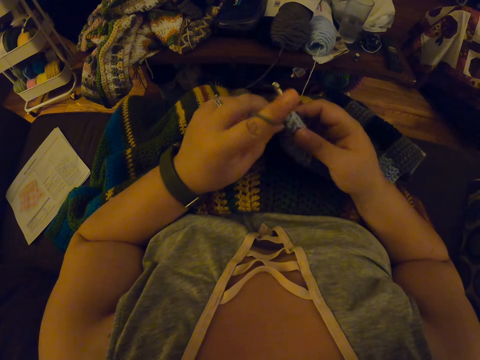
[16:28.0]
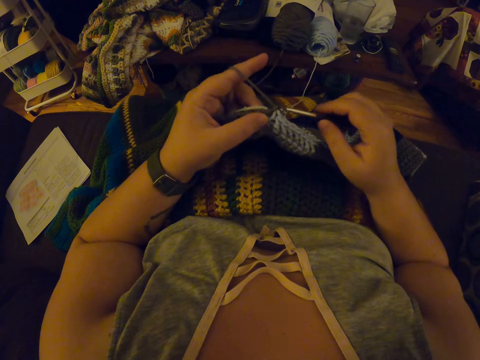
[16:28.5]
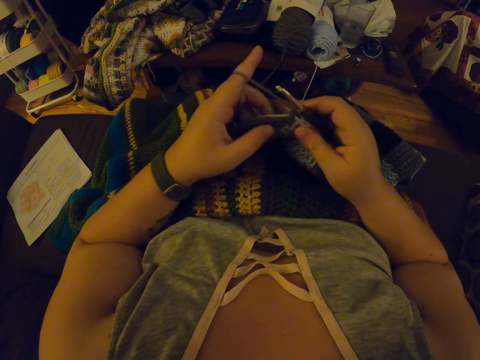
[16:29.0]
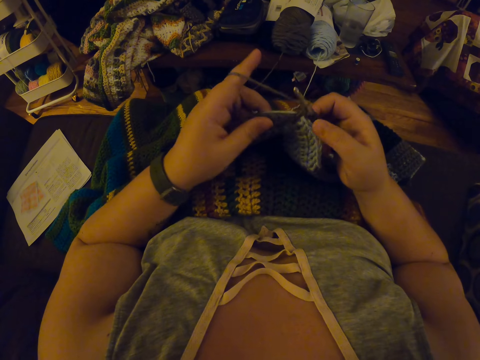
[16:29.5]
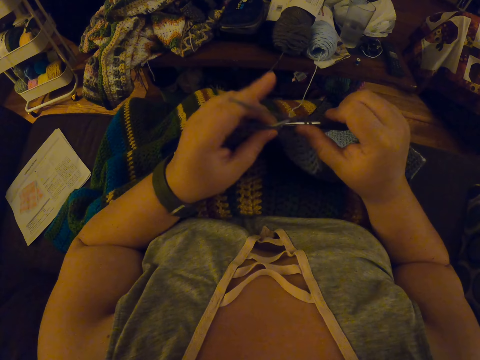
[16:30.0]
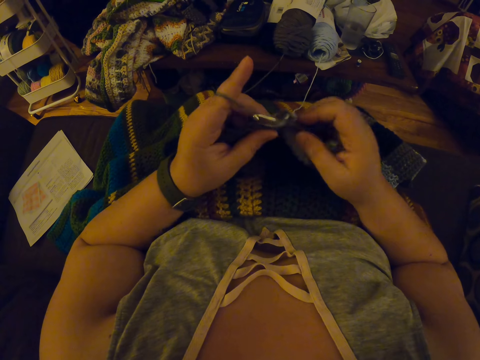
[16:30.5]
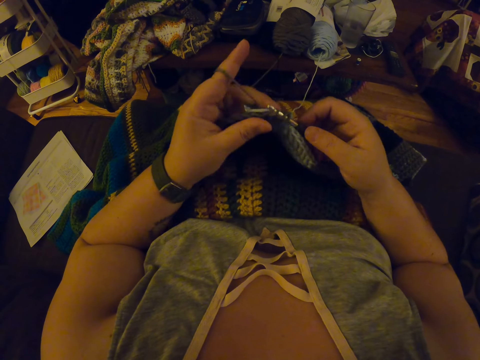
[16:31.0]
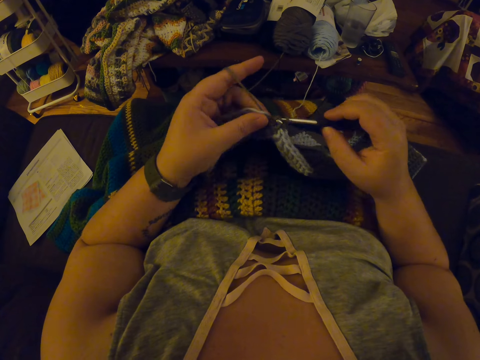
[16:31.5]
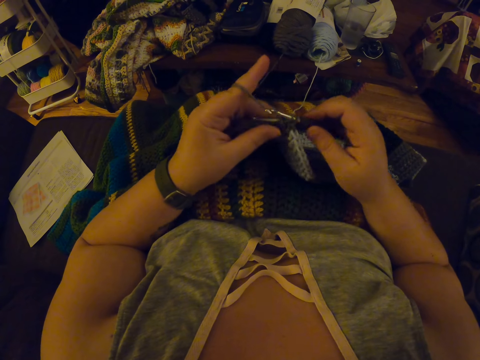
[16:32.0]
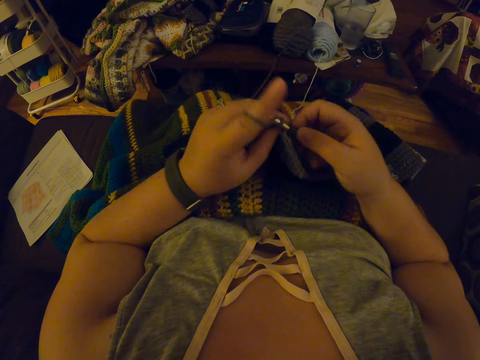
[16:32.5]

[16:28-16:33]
The camera wearer crochets a woolen fabric with a crochet hook.

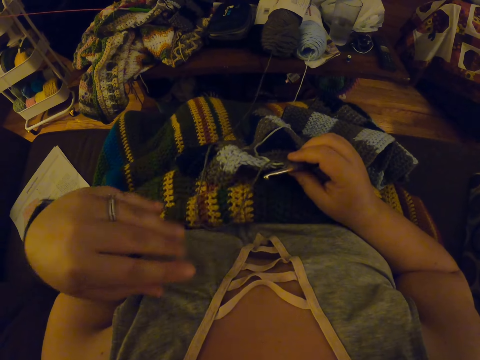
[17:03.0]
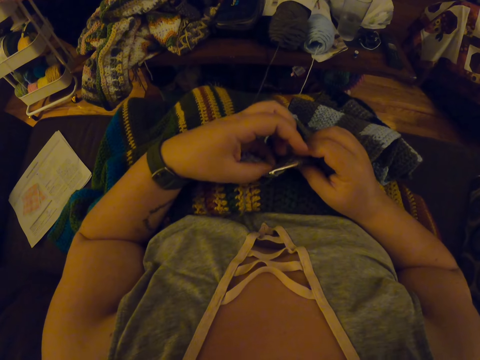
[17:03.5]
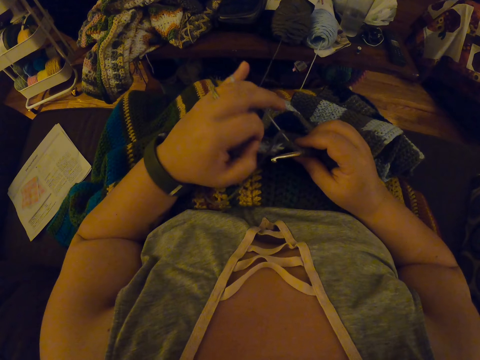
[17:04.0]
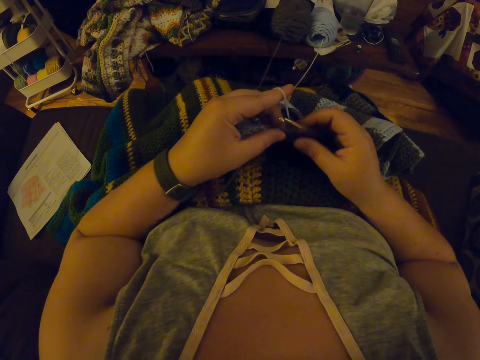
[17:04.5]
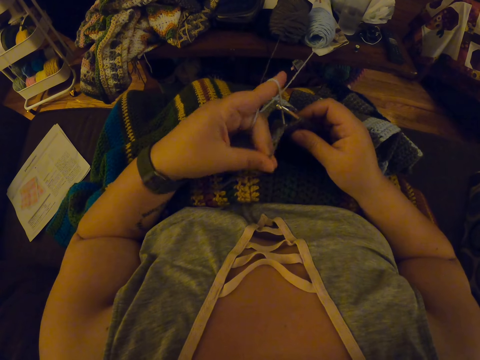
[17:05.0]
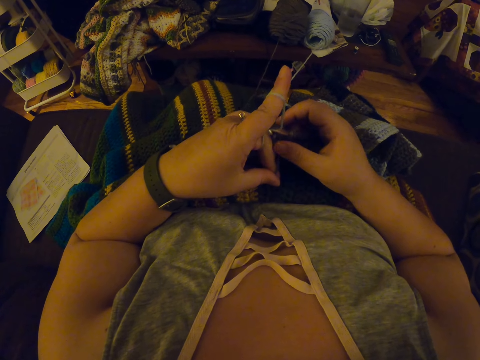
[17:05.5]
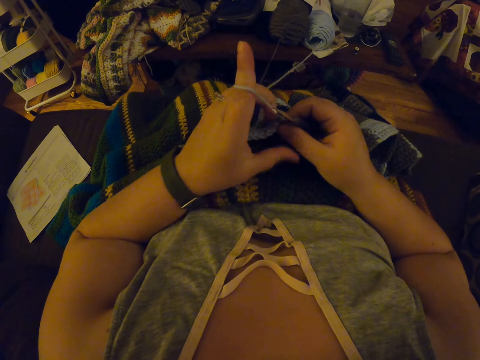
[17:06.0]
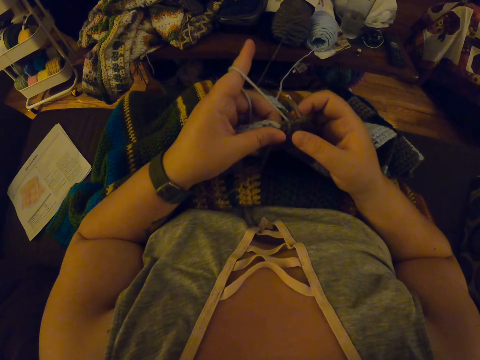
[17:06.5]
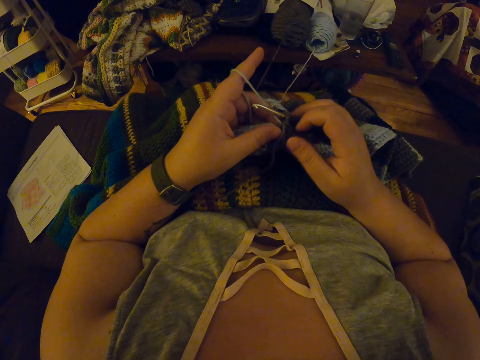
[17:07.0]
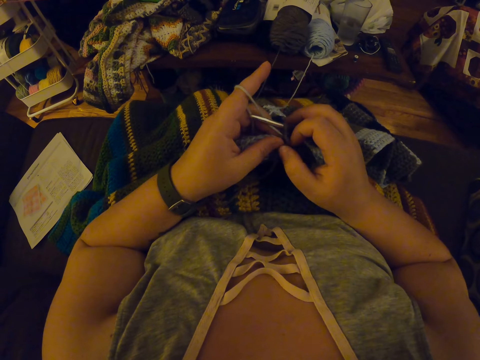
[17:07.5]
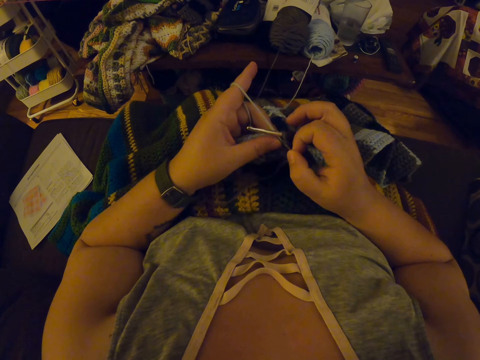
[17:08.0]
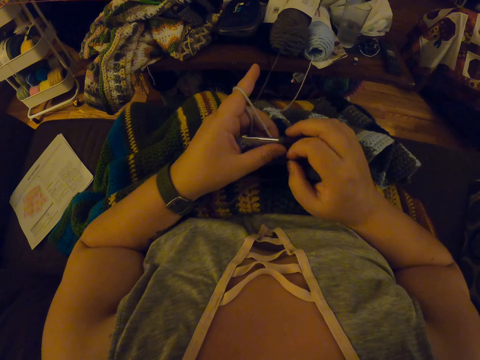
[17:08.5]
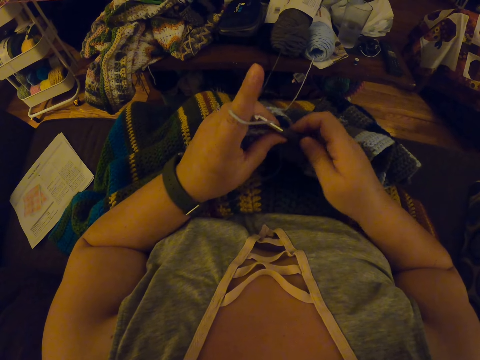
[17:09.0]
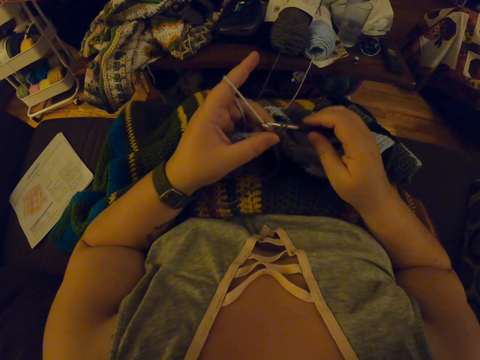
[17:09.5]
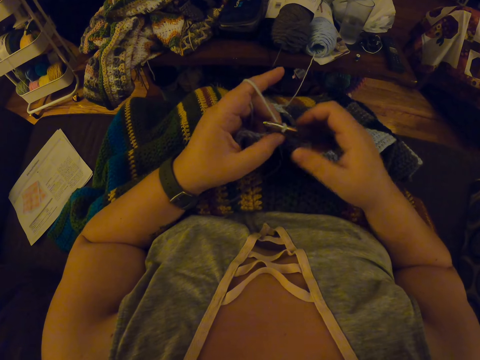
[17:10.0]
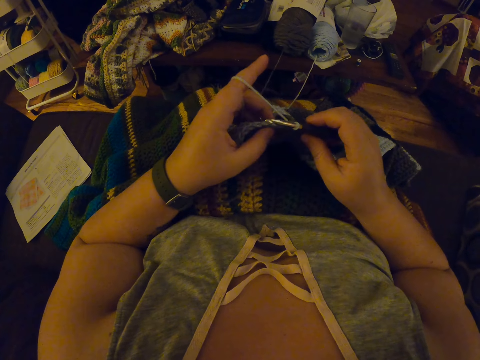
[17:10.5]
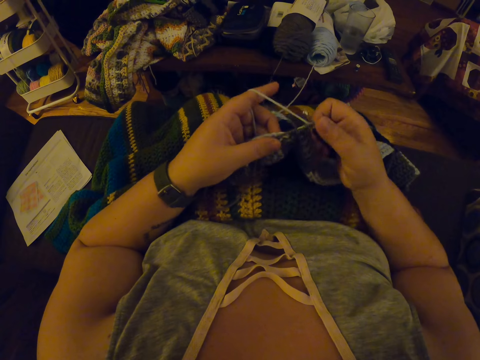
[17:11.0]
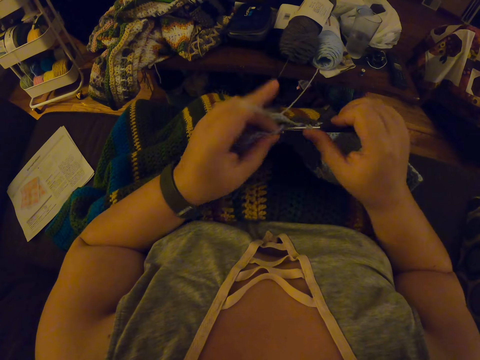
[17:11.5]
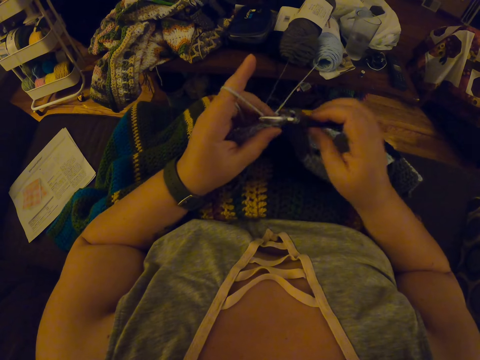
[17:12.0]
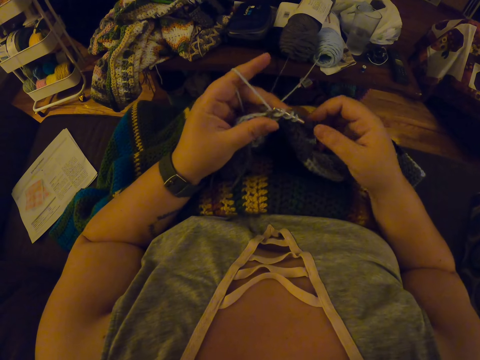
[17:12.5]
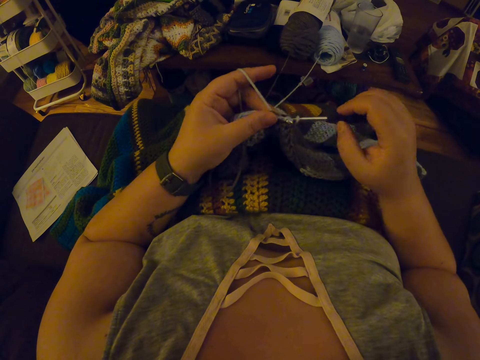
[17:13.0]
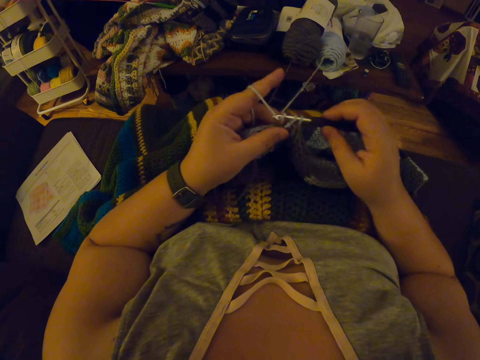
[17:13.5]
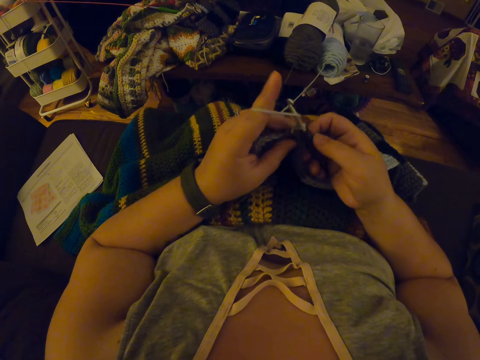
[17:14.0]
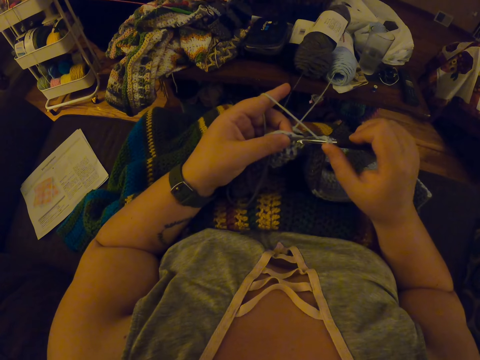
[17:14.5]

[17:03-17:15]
The camera wearer twists the yarn around her left hand again. She folds the yarn on her finger. She holds the fabric in place with her left hand. She crochets the woolen fabric with a crochet hook.

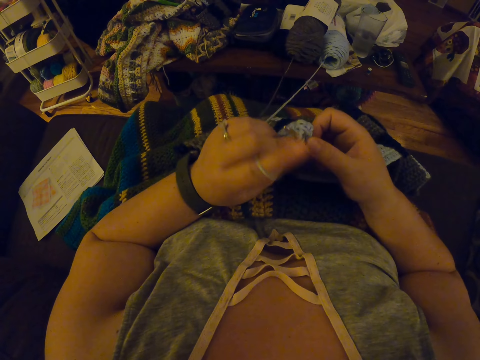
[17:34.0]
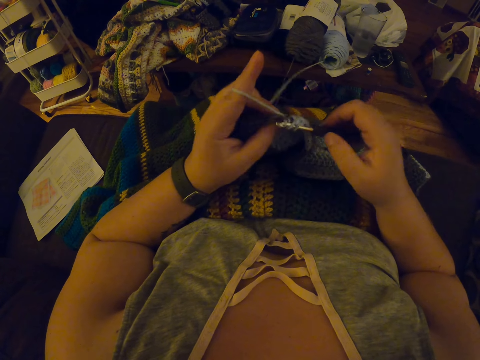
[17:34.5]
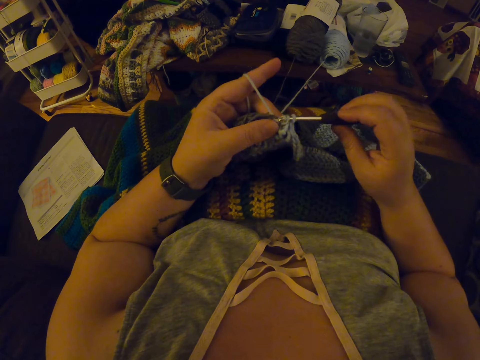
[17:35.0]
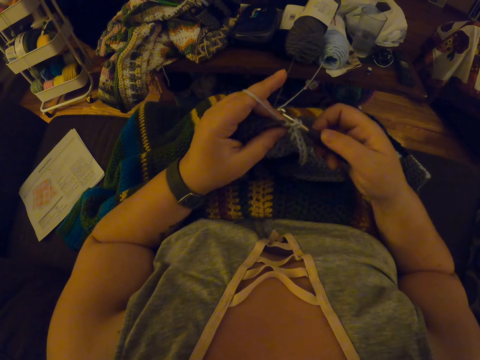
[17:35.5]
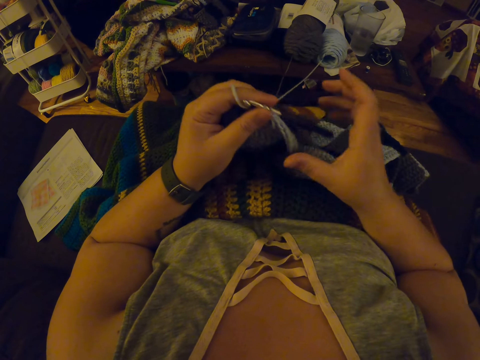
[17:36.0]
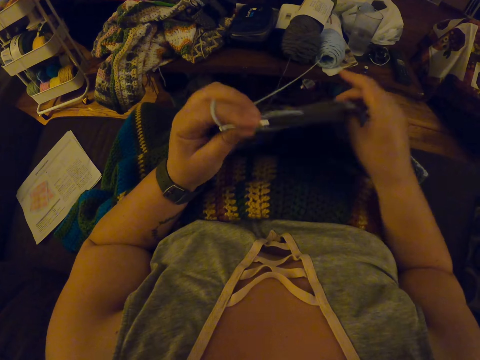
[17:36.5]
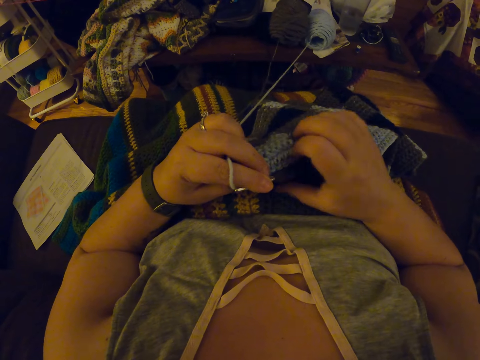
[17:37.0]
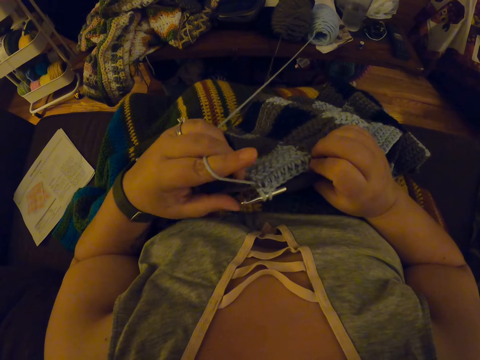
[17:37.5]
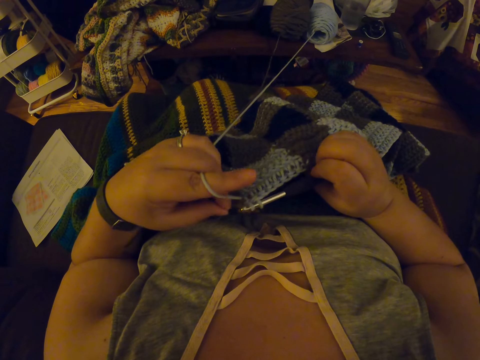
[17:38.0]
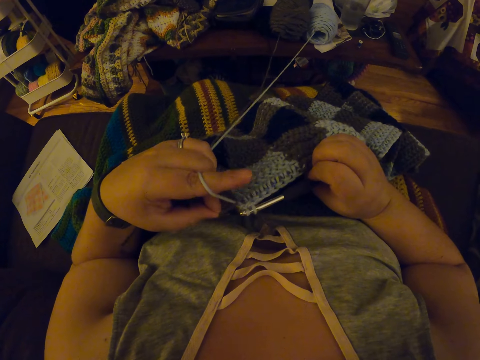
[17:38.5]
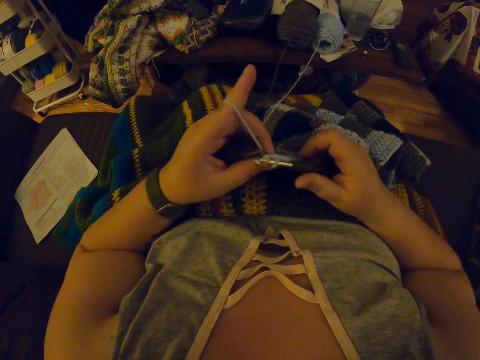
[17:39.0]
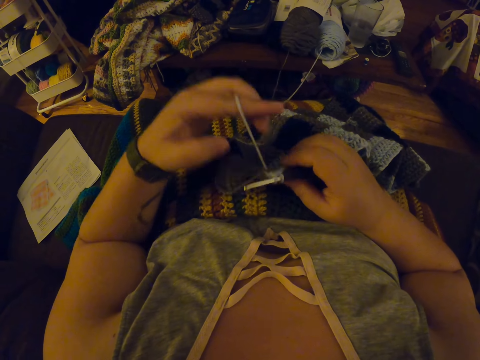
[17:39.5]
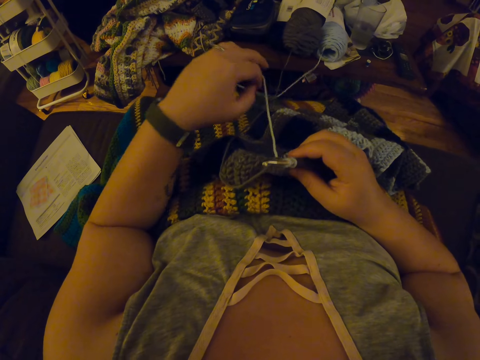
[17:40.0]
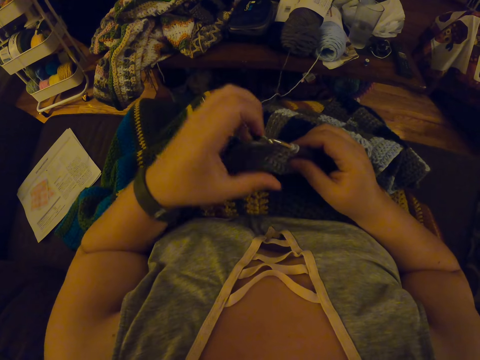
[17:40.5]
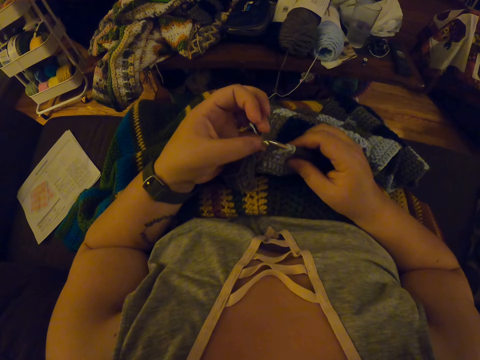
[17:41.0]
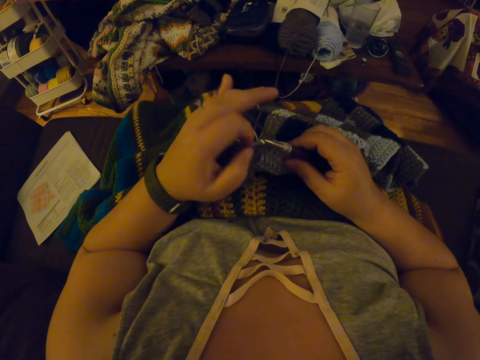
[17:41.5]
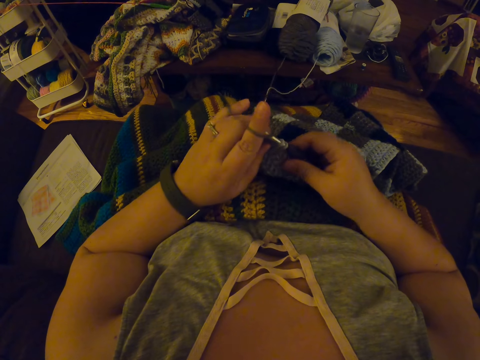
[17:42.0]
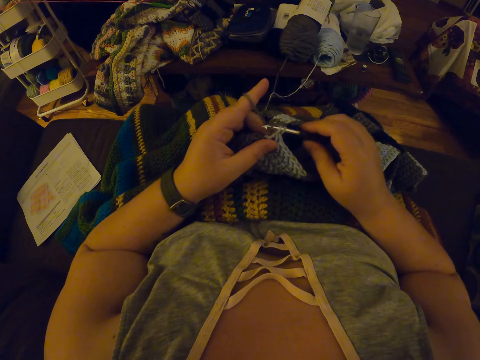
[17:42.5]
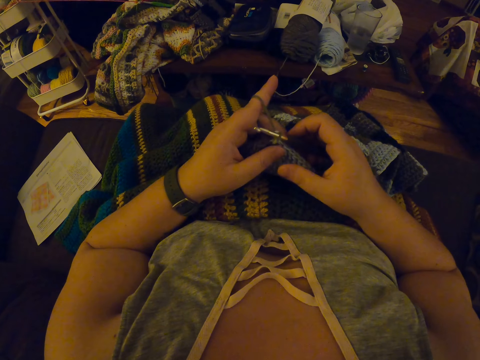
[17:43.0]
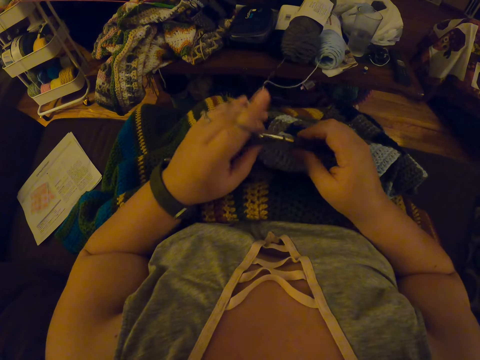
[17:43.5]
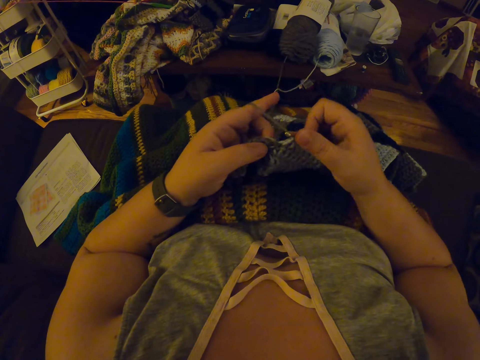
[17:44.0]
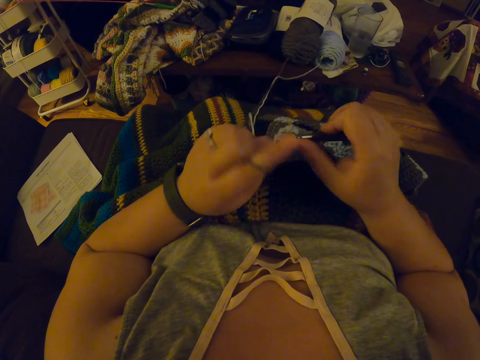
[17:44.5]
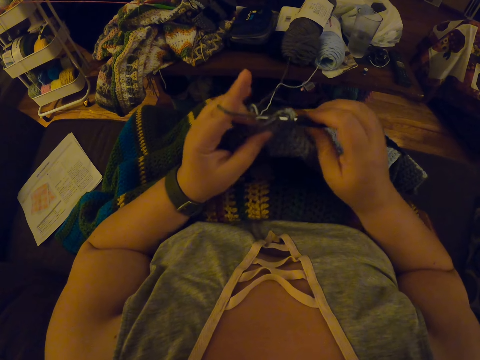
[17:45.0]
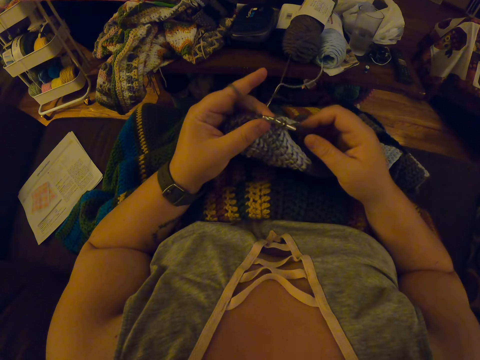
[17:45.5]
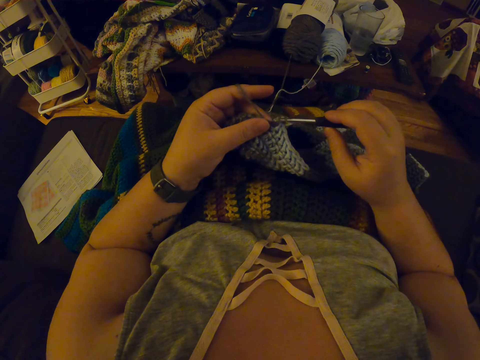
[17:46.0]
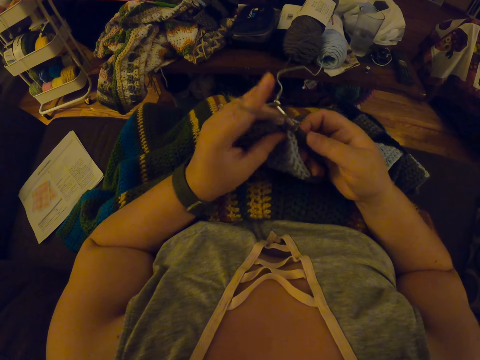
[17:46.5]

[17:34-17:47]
The camera wearer passes the crochet hook in her right hand to her left hand. She holds the crochet hook with her left hand. She adjusts the fabric on her lap with her hands. She pulls the woolen fabric. She drops the crochet hook in her left hand on her lap. She passes the crochet hook in her left hand to her right hand. She pulls the yarn in the fabric with her left hand. She holds the crochet hook with her right hand. She drops the yarn in her left hand on her lap. She twists the yarn around her left hand again. She folds the yarn on her finger. She crochets the woolen fabric with the crochet hook.
